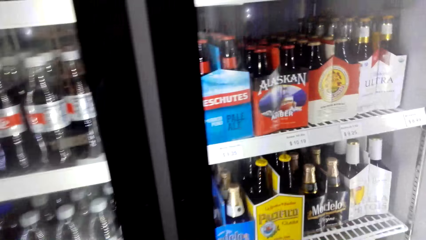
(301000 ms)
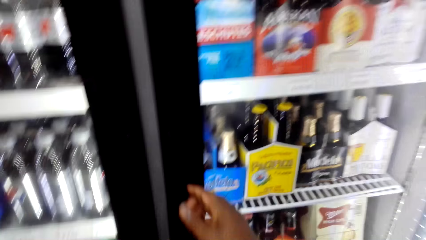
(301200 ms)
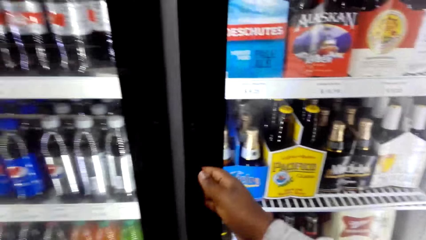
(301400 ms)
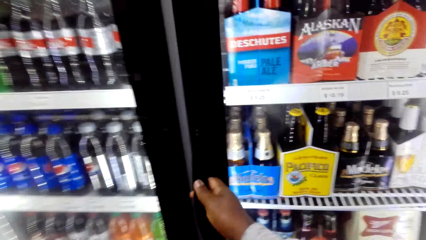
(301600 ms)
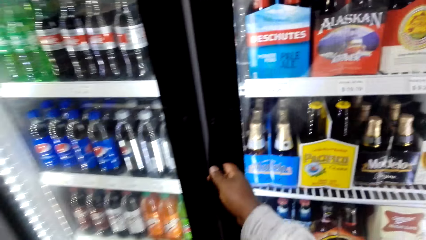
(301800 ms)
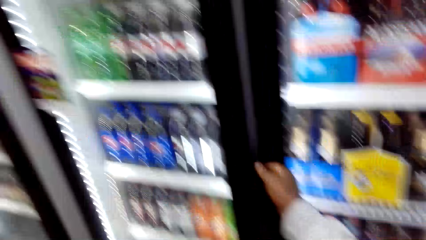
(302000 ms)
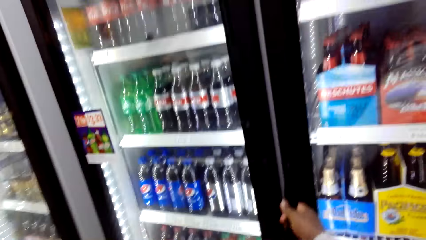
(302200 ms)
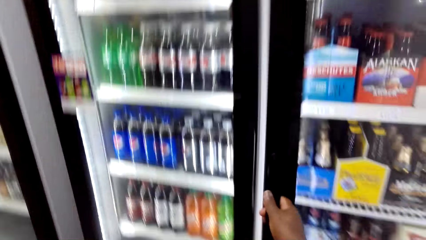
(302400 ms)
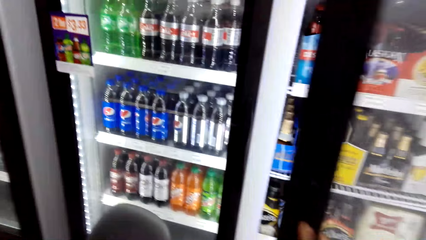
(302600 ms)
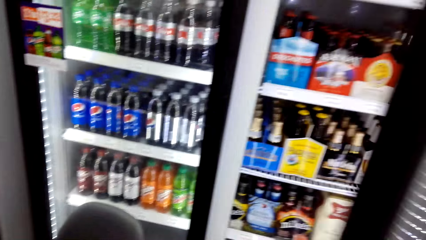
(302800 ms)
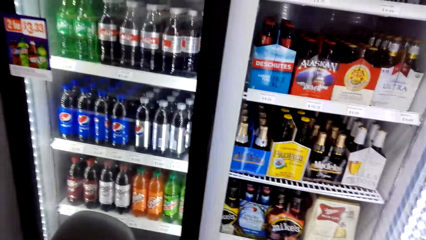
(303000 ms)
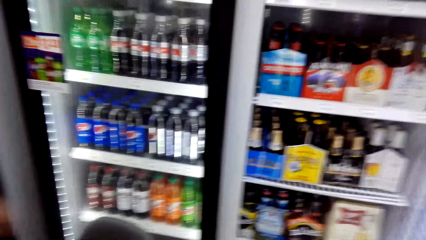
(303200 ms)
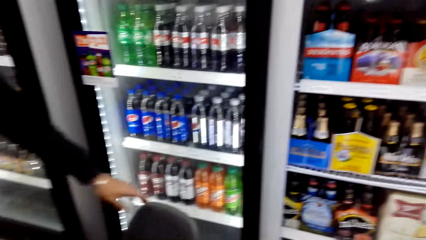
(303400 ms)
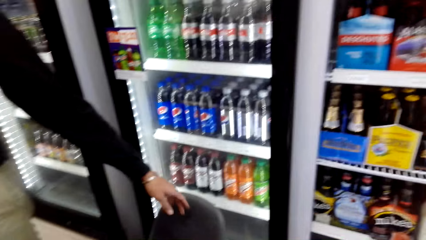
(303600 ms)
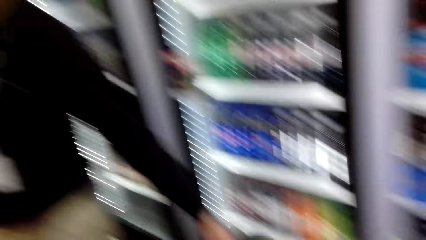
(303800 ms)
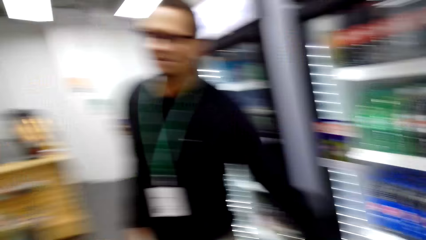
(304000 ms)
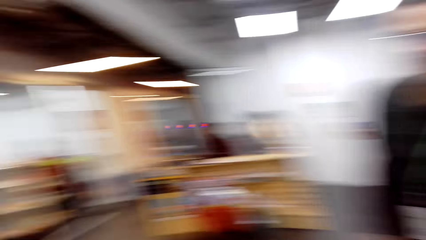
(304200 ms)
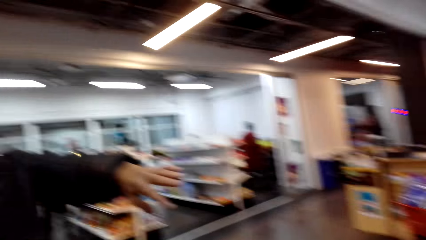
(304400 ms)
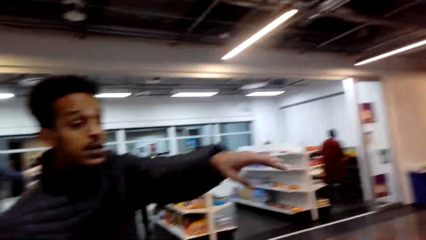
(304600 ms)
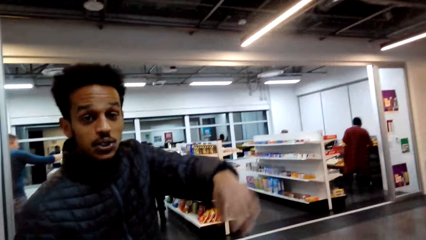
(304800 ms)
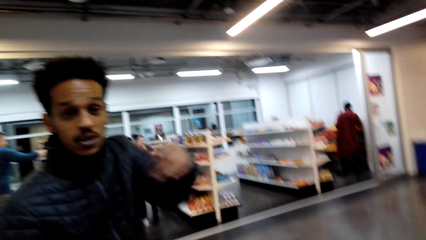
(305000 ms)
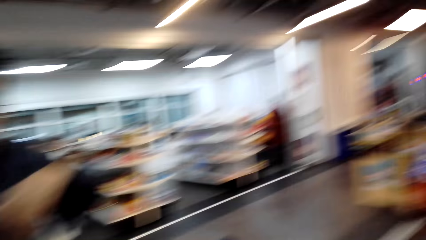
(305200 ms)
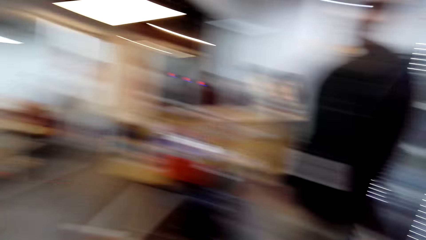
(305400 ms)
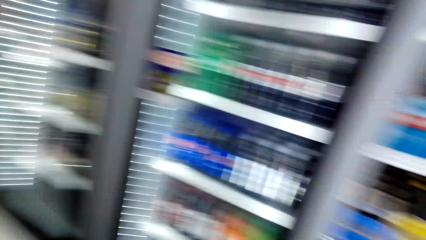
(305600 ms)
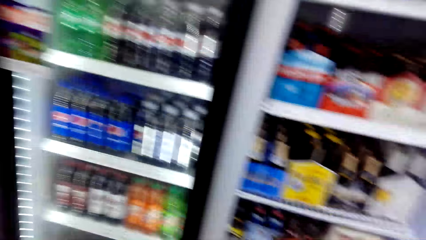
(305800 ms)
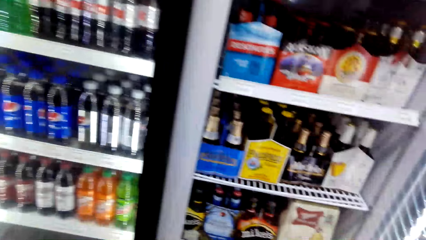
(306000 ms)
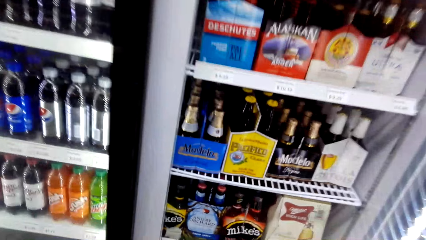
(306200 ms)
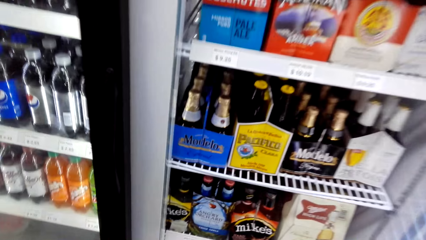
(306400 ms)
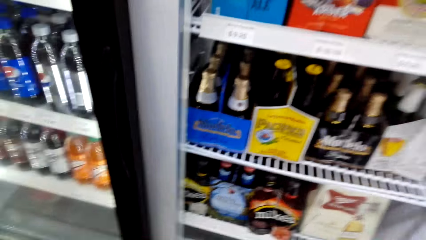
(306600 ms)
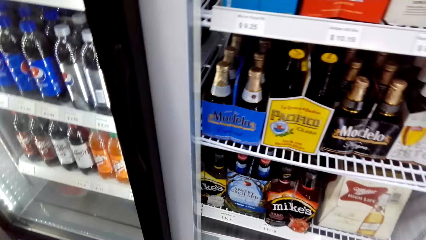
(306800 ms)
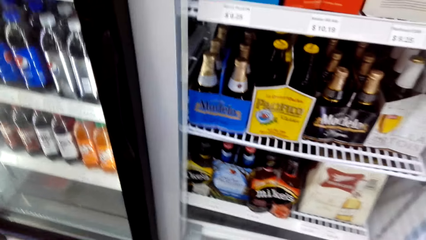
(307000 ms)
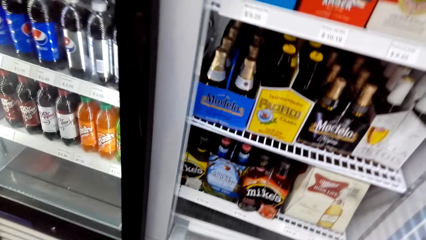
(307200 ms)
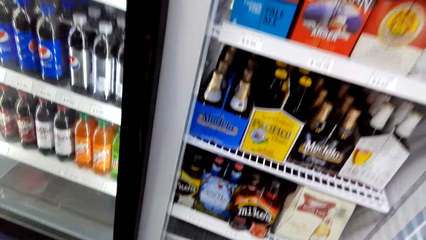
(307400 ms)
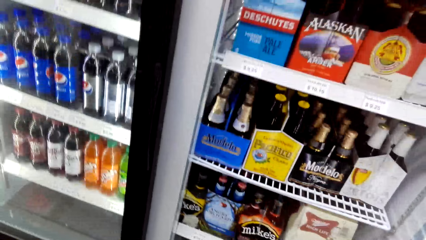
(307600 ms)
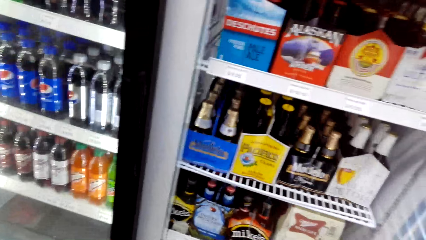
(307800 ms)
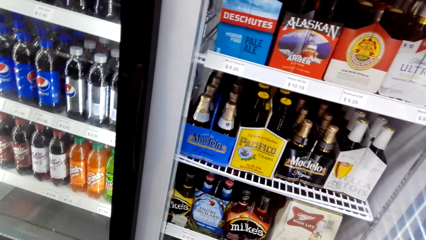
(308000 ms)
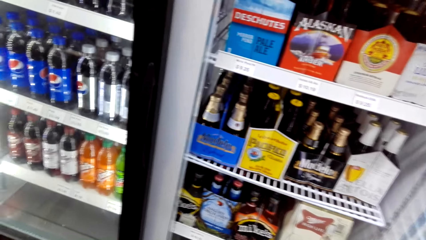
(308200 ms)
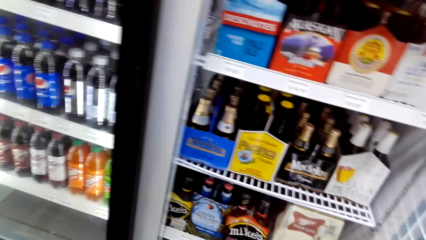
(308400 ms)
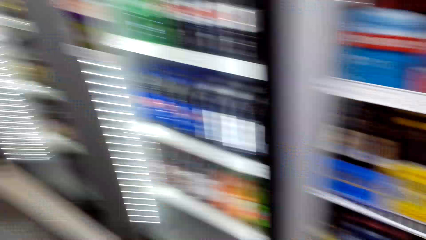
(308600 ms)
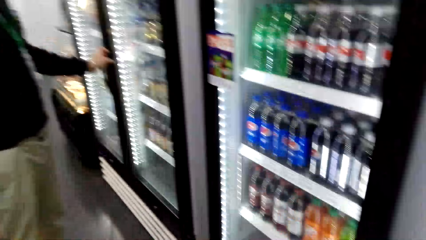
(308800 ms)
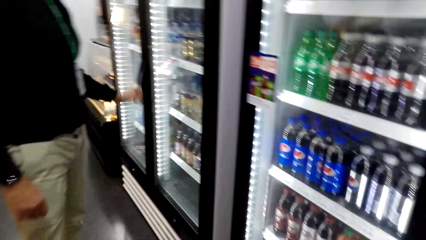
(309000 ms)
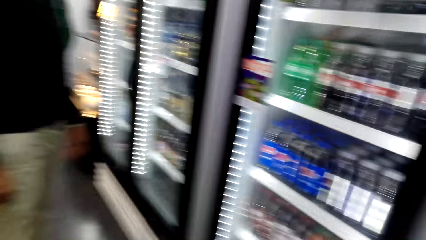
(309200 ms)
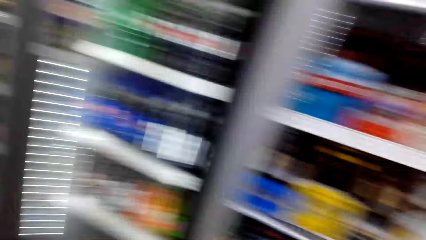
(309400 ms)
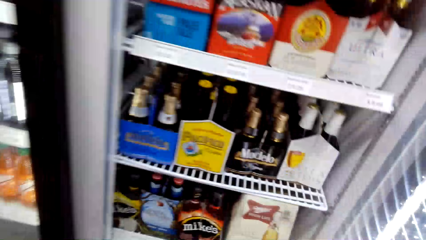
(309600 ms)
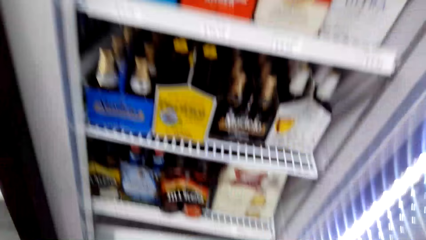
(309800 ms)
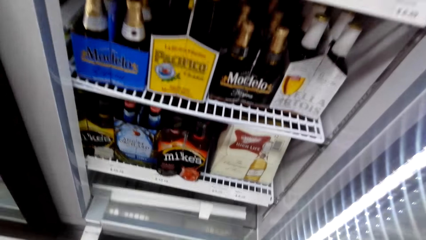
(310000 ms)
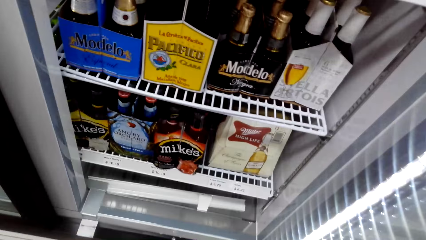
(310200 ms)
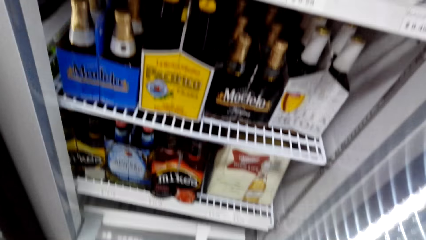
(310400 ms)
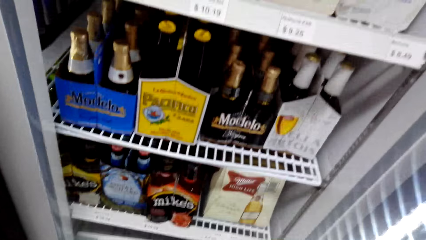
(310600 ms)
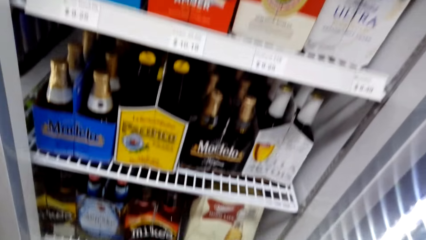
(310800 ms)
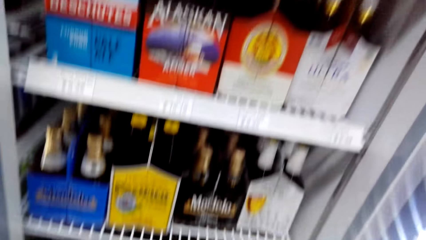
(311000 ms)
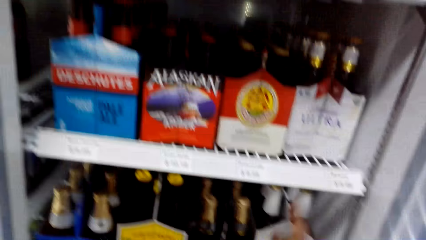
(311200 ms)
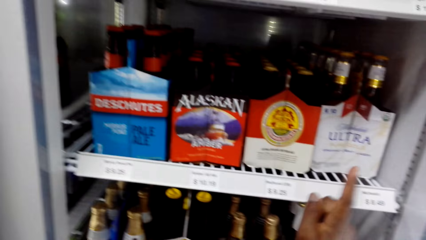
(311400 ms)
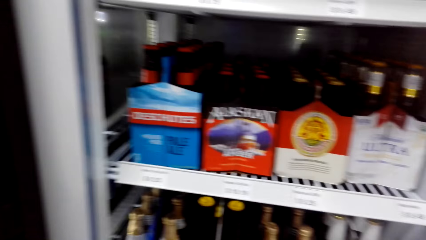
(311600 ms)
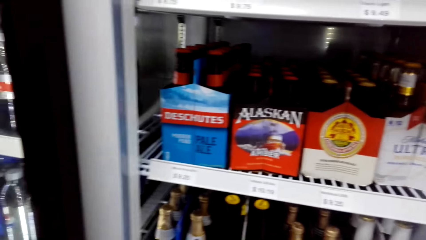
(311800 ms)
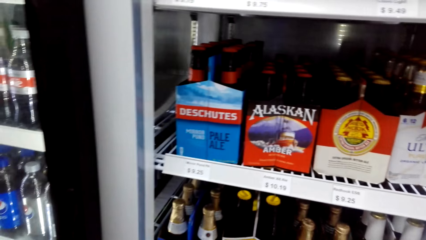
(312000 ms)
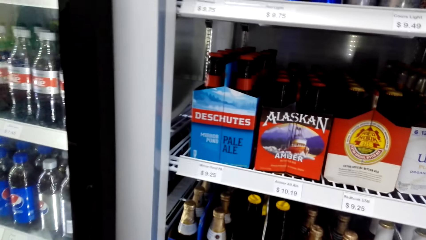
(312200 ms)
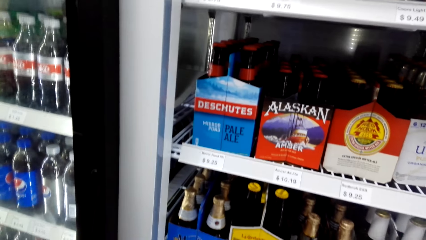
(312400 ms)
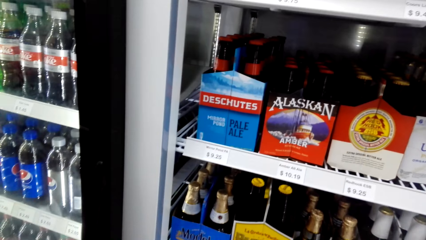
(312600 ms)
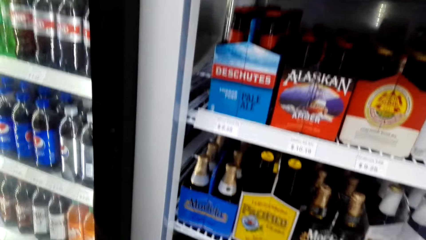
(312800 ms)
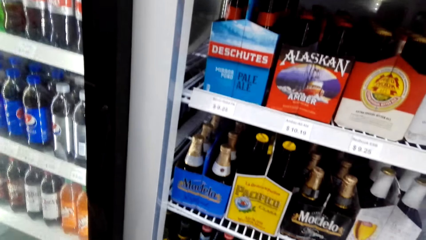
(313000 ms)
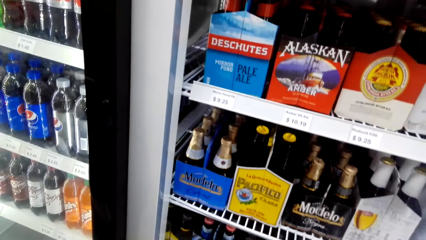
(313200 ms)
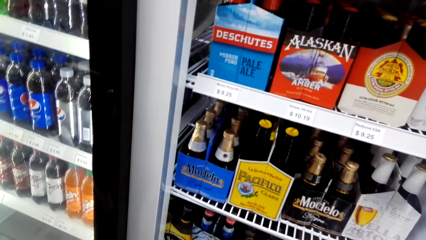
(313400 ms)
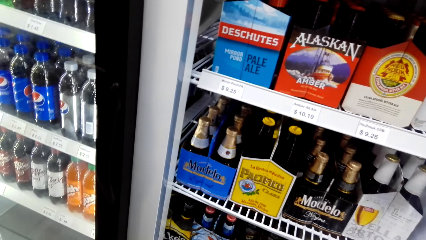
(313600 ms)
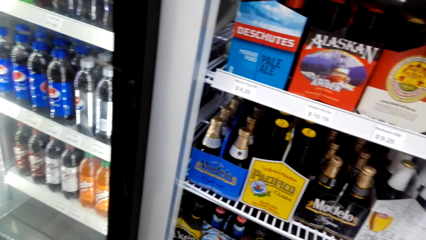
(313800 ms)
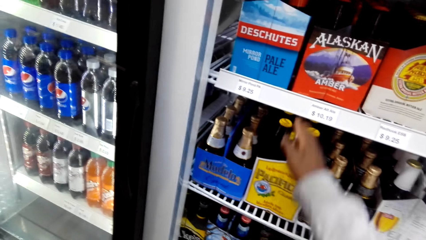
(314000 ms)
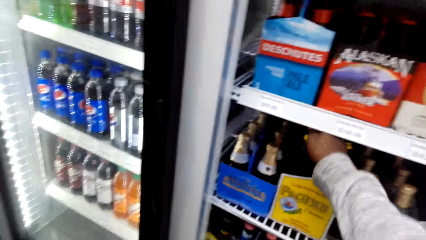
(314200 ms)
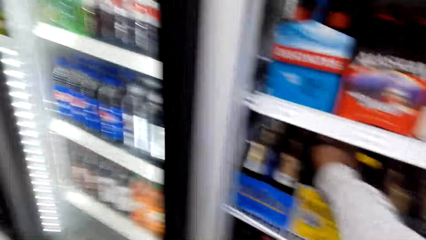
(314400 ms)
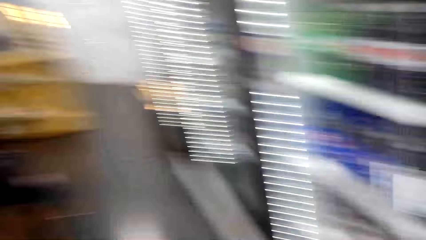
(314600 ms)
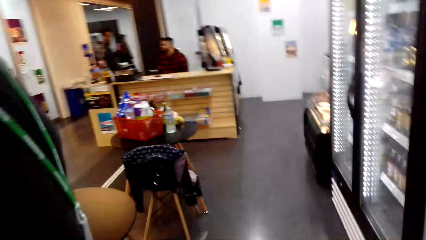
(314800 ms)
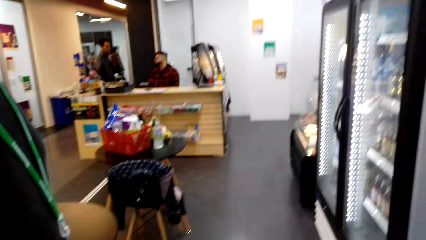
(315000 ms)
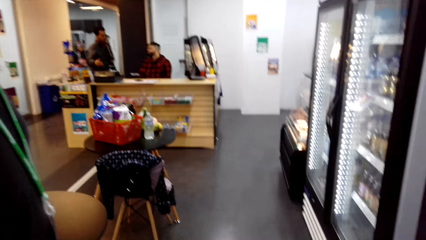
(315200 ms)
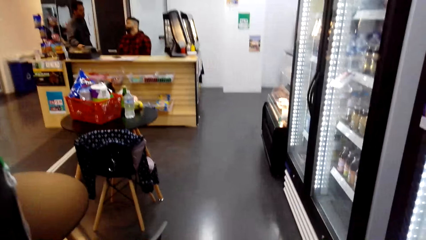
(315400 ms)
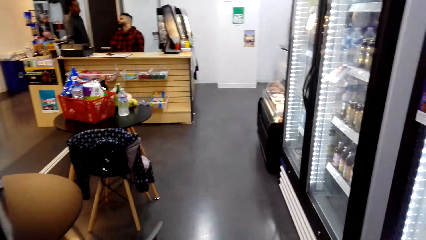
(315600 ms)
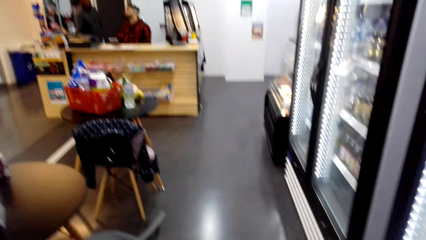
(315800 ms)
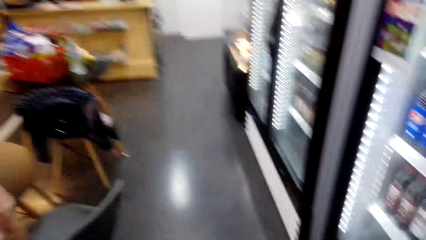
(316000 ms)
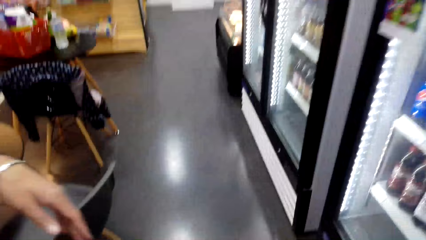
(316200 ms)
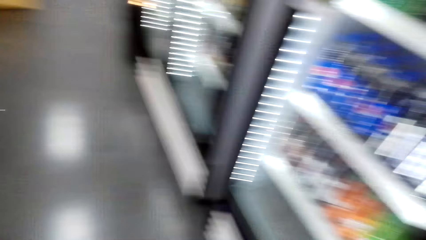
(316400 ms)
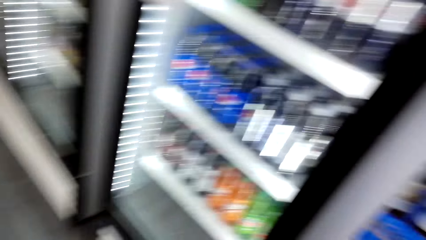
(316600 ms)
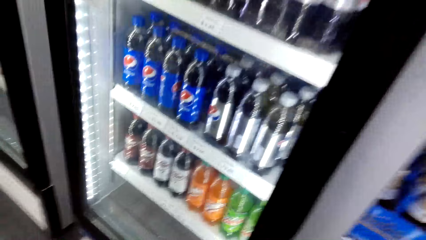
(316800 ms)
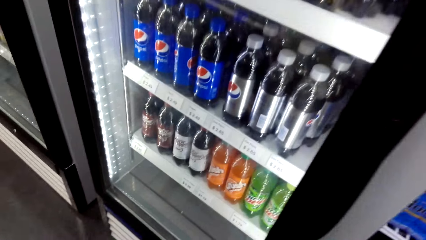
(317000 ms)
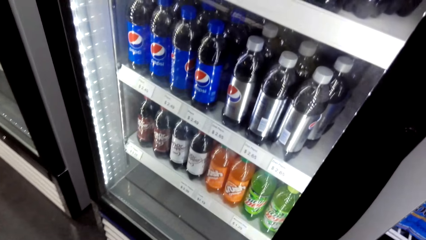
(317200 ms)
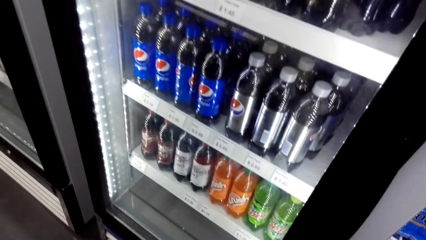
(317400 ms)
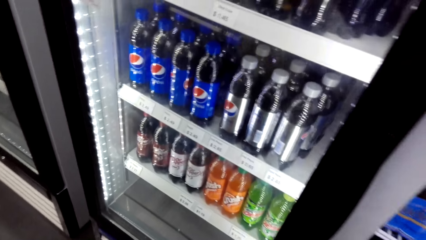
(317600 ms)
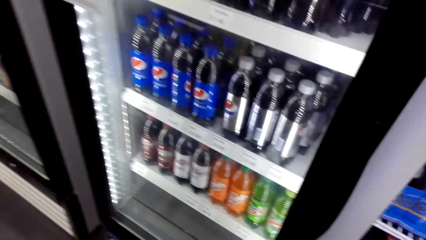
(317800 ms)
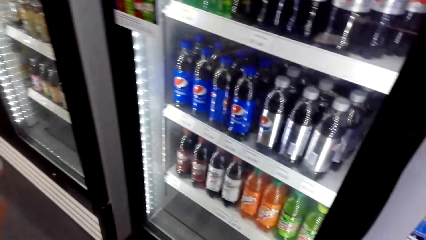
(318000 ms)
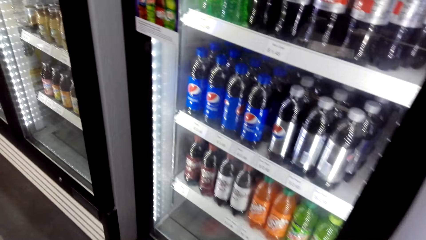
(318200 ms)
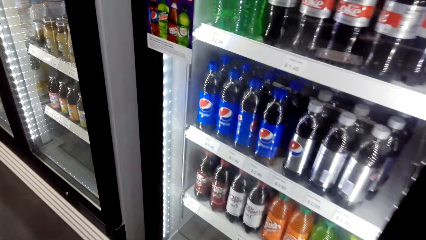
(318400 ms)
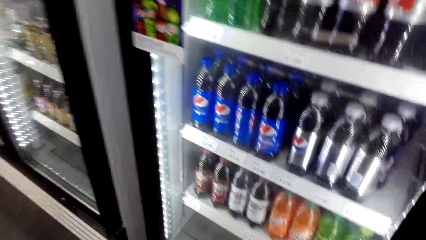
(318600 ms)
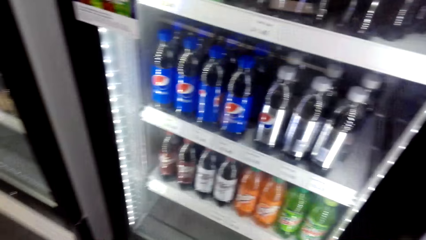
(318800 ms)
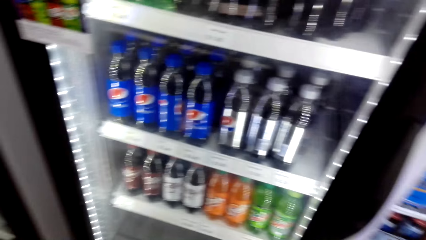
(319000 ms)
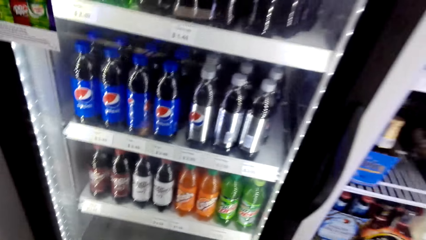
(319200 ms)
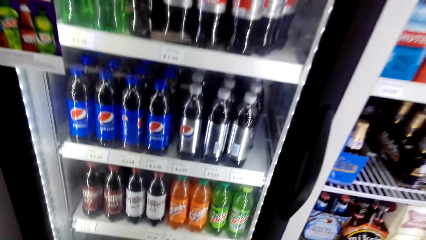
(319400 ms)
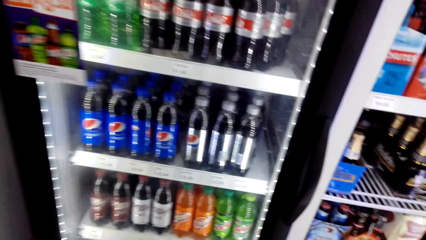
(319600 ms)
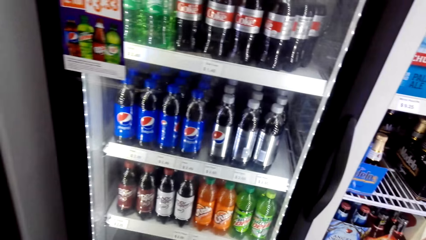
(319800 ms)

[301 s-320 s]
The camera wearer opens another fridge. A man converses with the camera wearer. The camera wearer dialogues with the man and looks at the drinks inside the fridge. They dip their hand inside the fridge and dialogue with another man. They pick a bottle of beer from the fridge. They dialogue with the other man and look at the floor. They gaze at the soft drinks inside the fridge.
